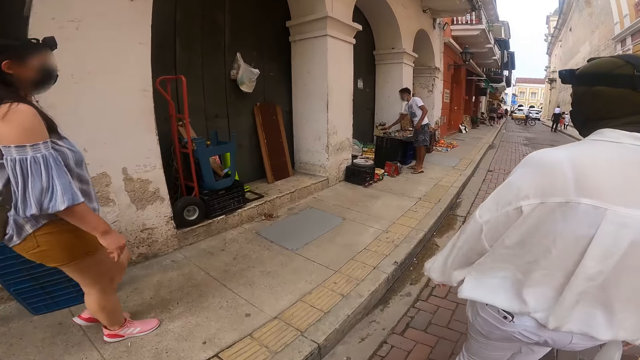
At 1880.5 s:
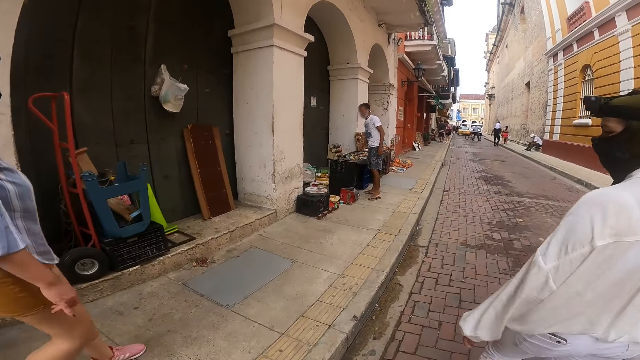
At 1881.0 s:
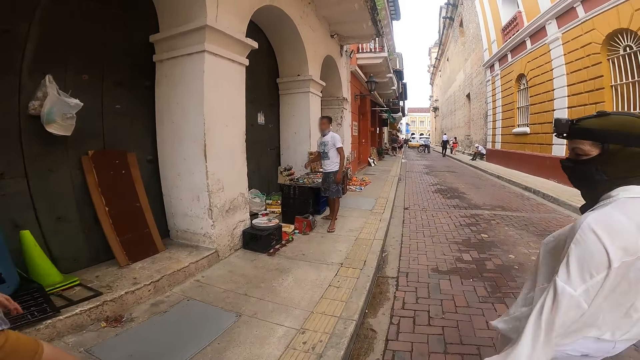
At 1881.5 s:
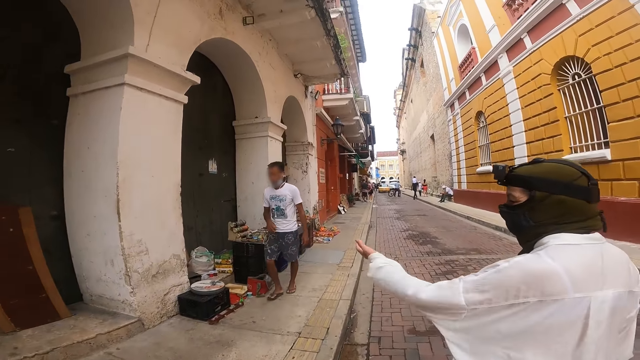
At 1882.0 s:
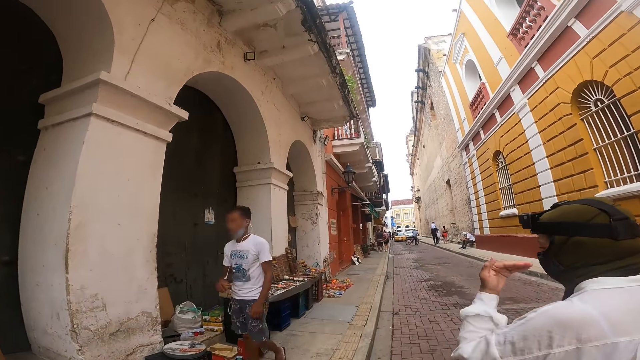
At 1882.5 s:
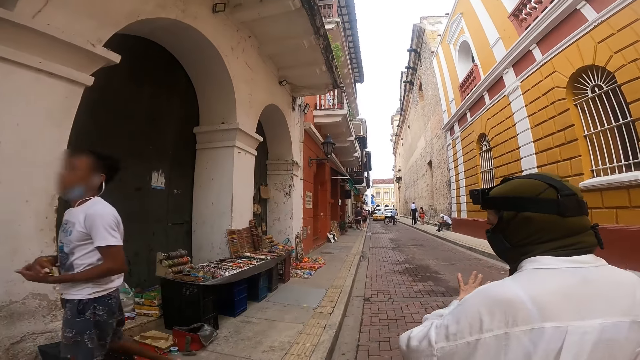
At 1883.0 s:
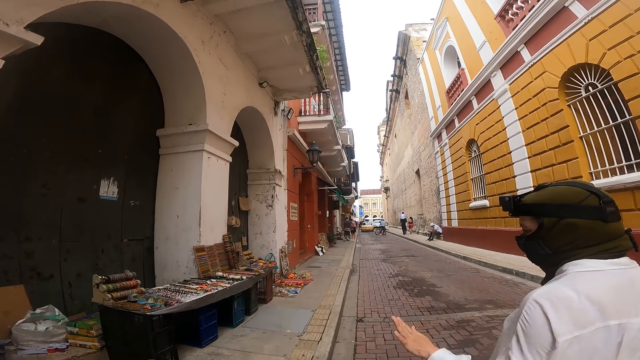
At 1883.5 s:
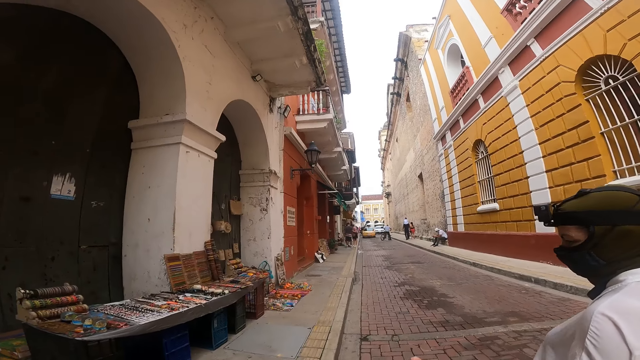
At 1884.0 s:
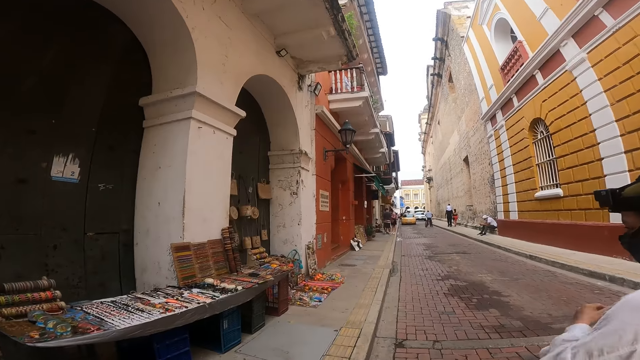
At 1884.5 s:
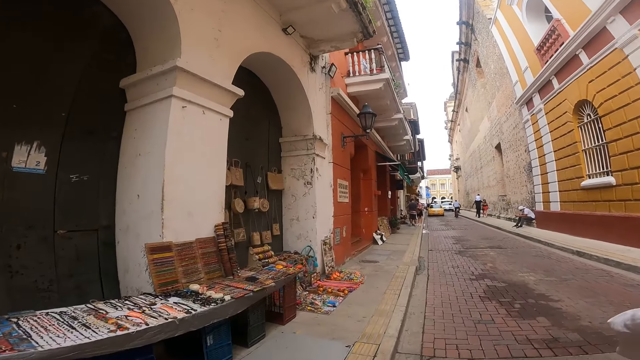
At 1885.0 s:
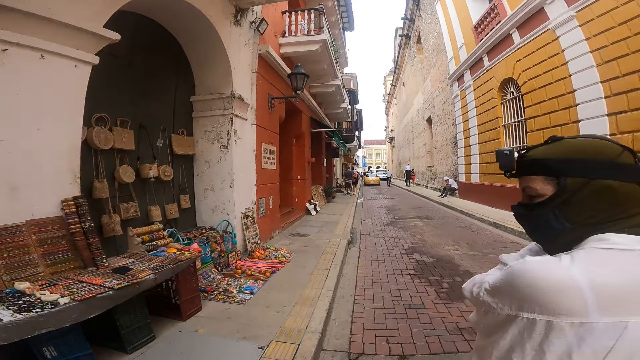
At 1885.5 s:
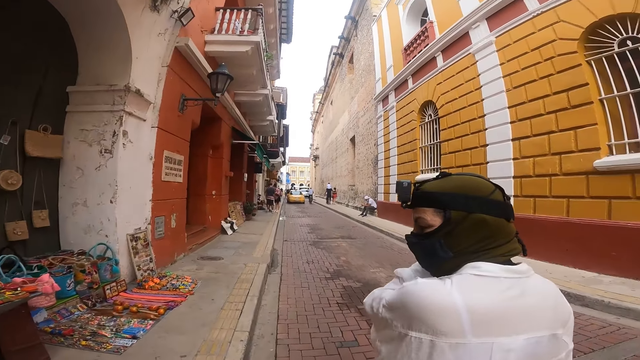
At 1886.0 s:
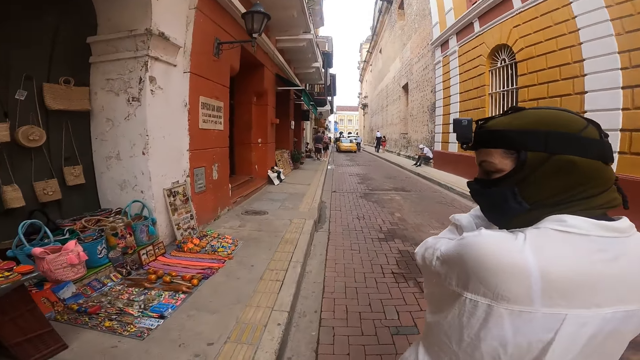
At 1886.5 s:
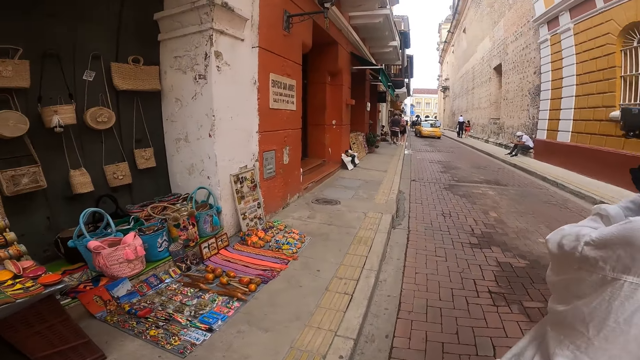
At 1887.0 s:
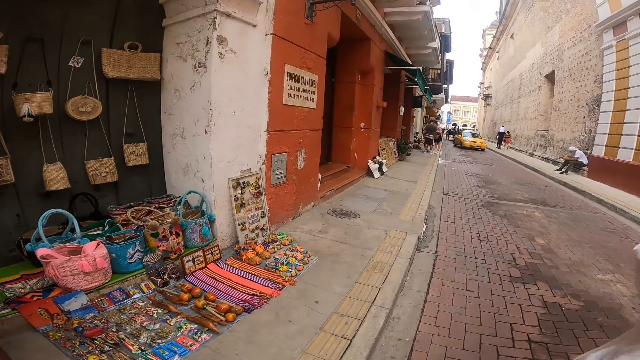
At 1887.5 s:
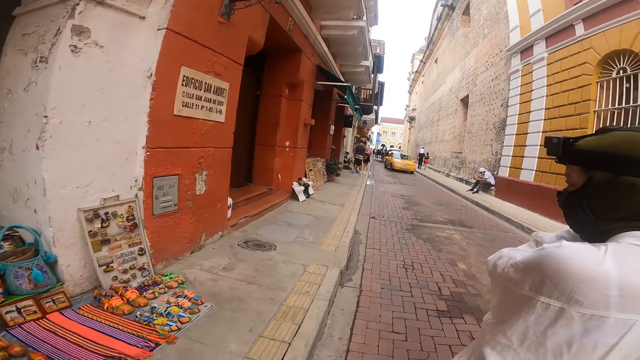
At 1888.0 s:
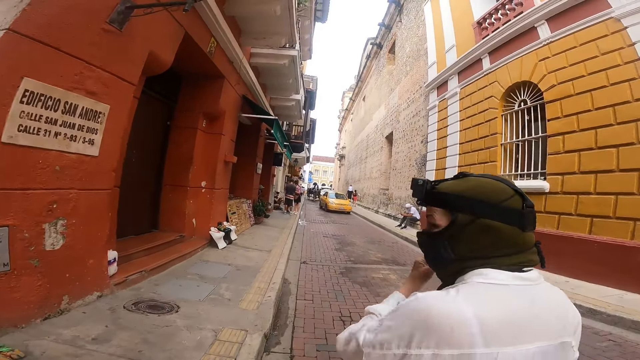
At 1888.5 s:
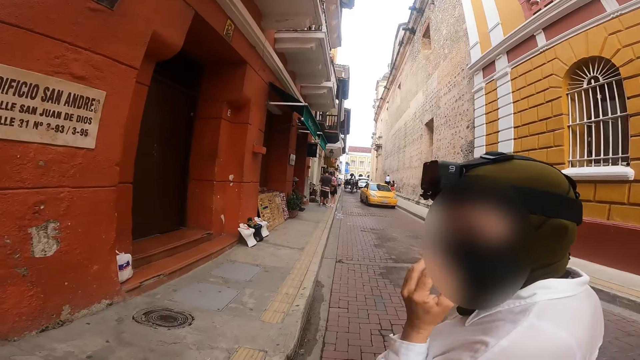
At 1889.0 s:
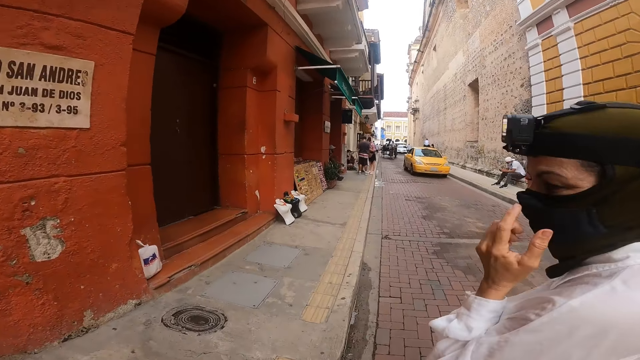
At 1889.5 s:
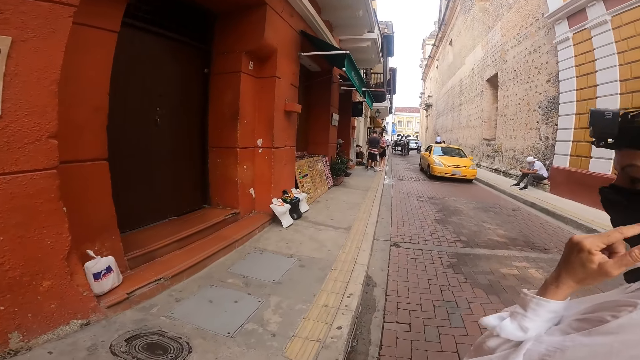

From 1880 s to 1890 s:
The camera wearer interacts with the woman. They walk.

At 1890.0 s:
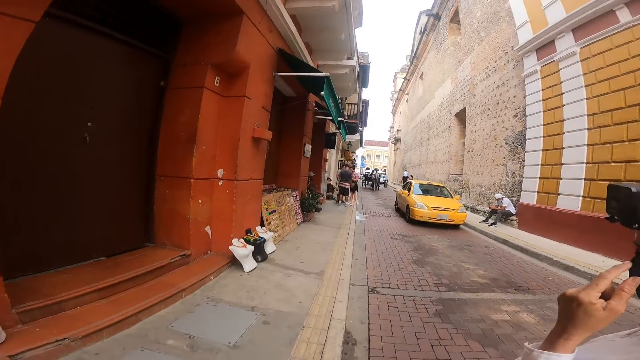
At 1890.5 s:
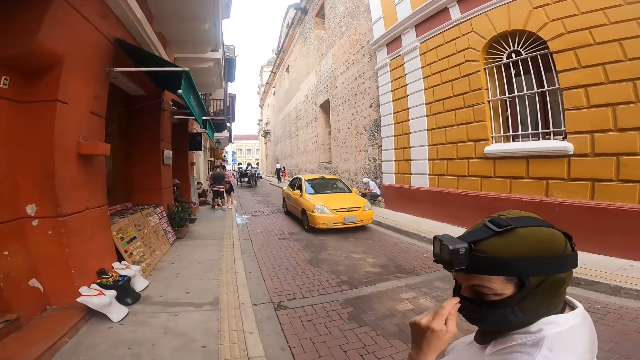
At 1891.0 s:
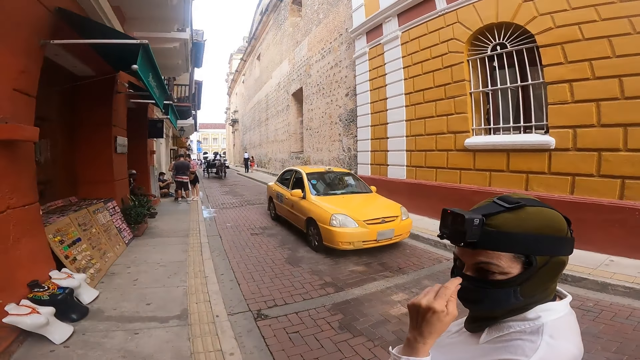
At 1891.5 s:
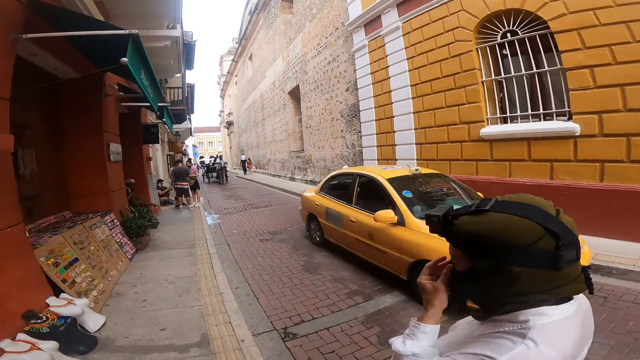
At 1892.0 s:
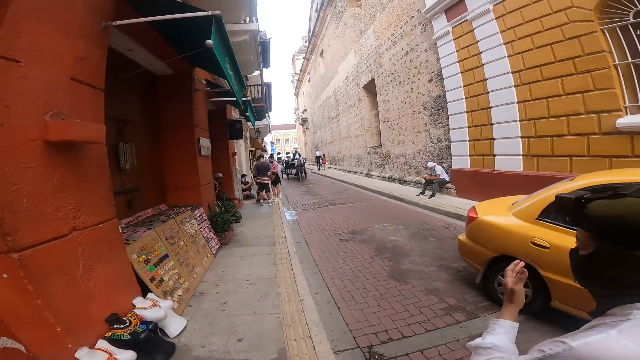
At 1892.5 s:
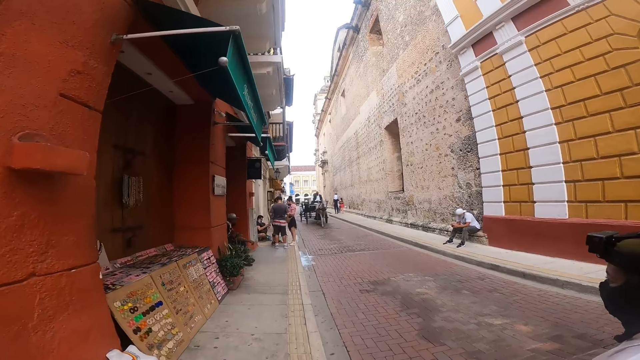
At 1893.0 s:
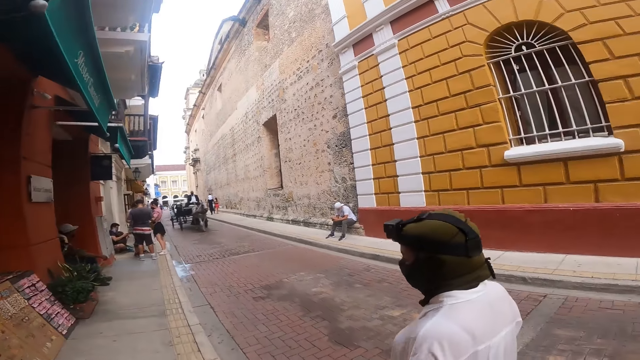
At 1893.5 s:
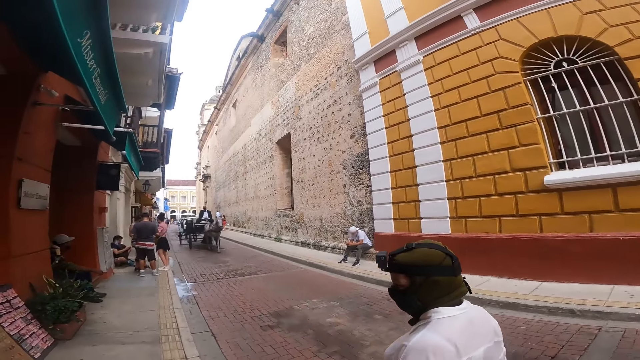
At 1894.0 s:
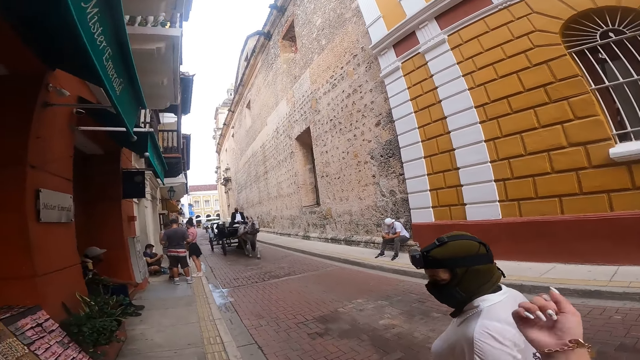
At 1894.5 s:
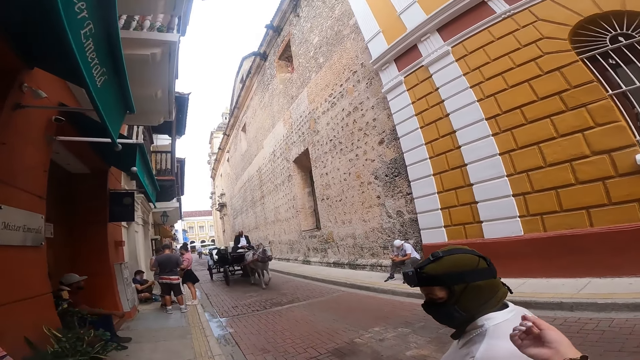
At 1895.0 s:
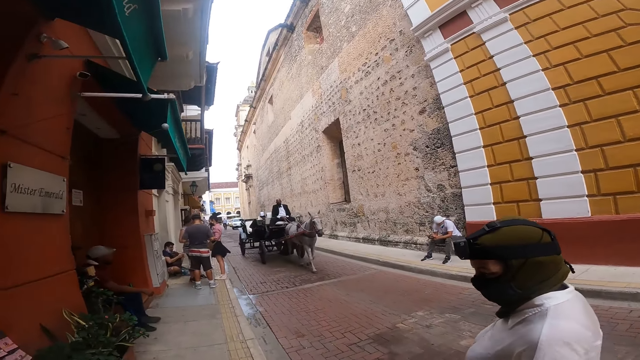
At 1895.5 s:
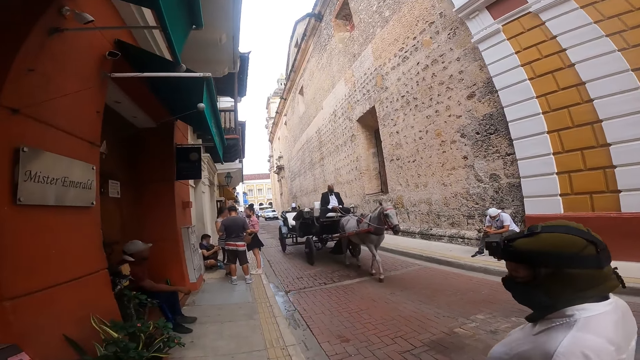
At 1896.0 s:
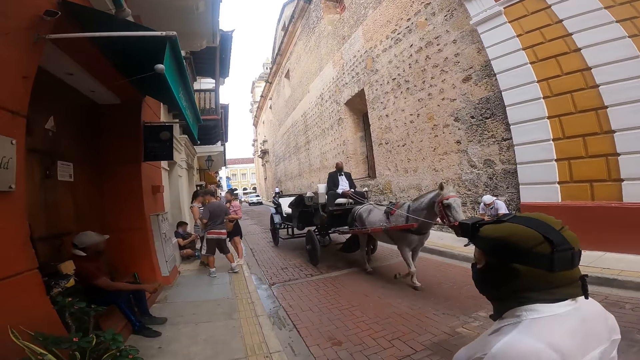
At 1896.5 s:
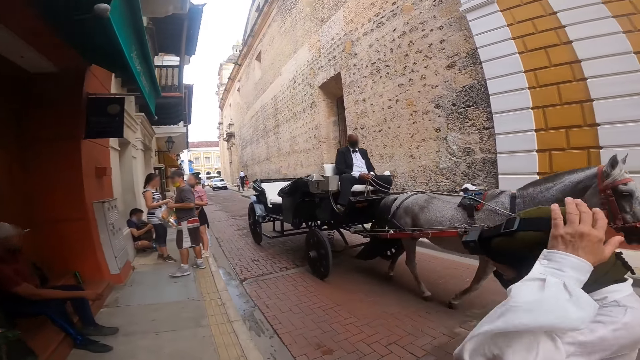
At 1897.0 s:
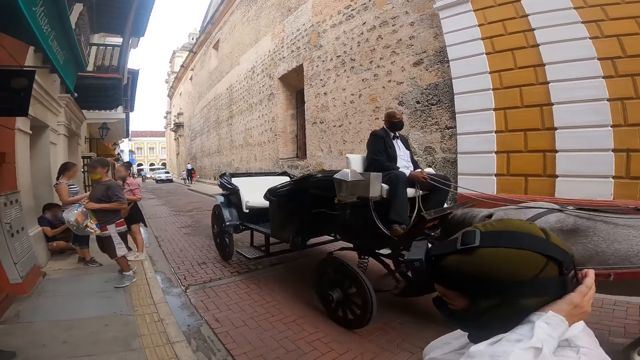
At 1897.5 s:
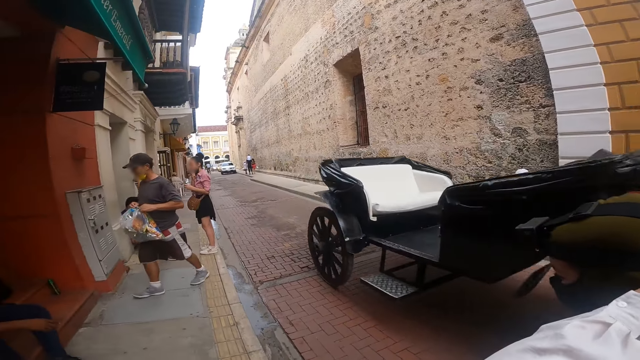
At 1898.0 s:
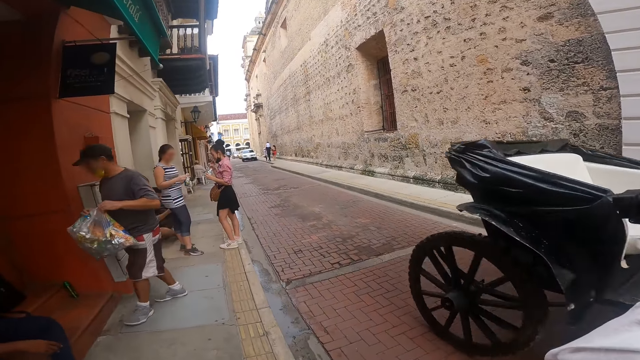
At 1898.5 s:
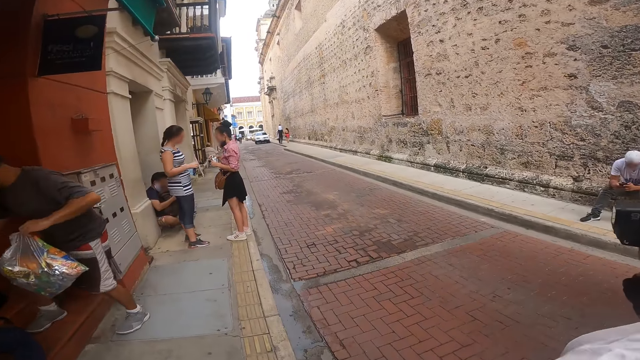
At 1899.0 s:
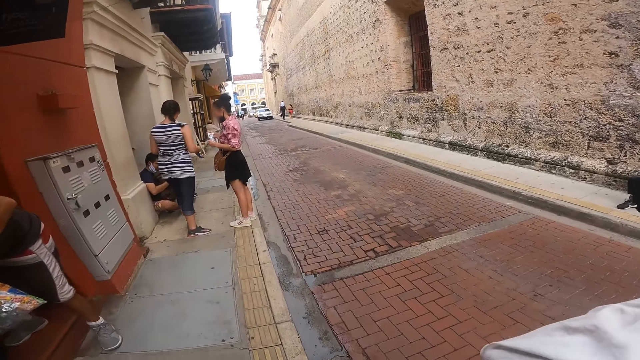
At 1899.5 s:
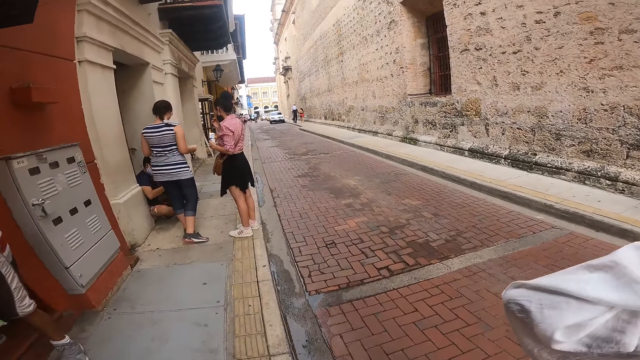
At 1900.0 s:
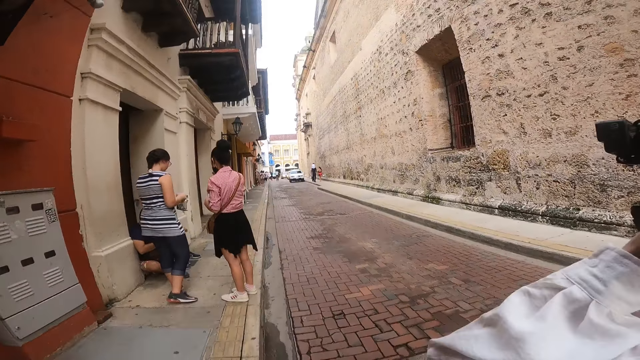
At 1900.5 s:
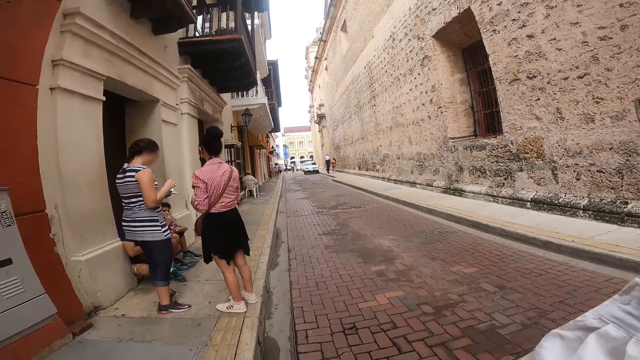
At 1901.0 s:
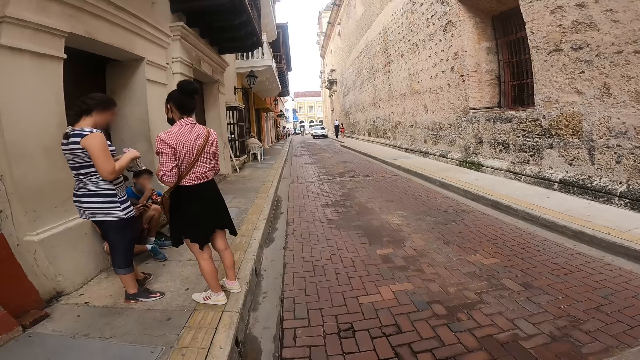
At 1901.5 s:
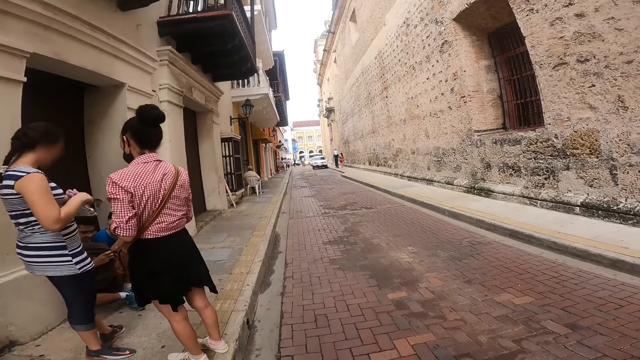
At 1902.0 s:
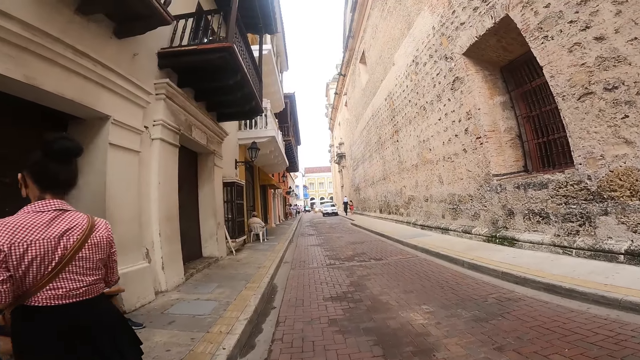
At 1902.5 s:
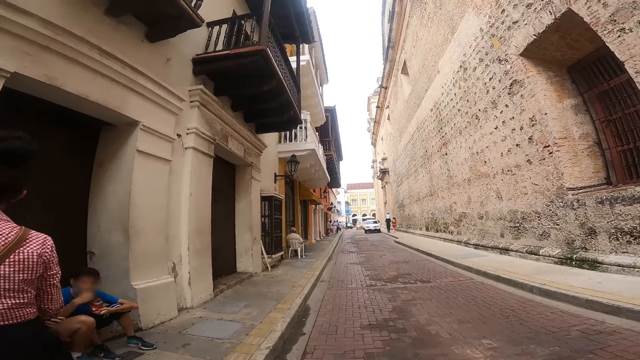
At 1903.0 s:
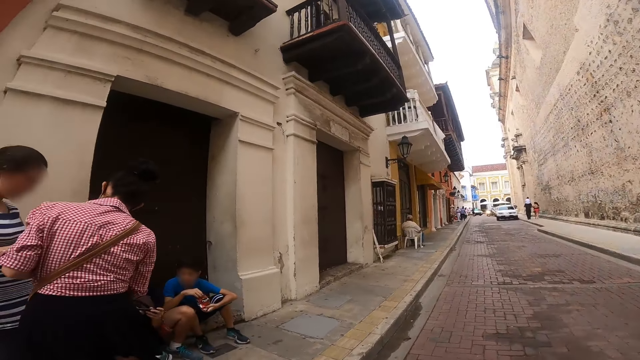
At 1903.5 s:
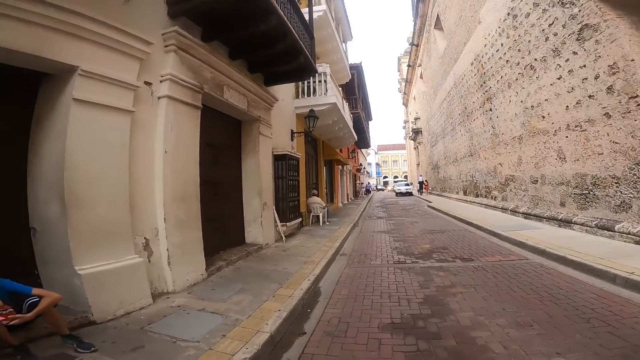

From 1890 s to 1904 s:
The camera wearer interacts with a woman. An orange car drives past them. The camera wearer walks. A carriage drives past them.
